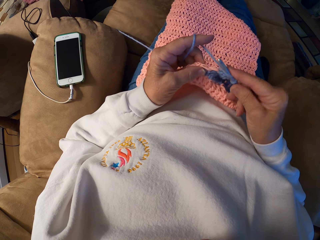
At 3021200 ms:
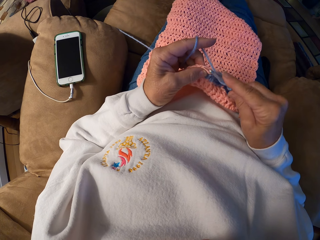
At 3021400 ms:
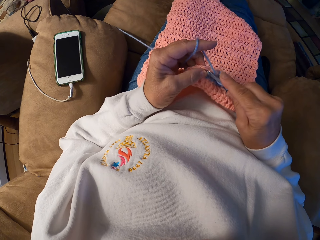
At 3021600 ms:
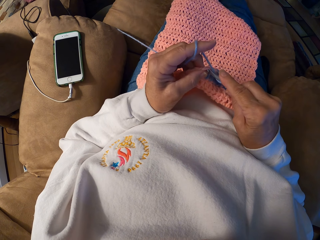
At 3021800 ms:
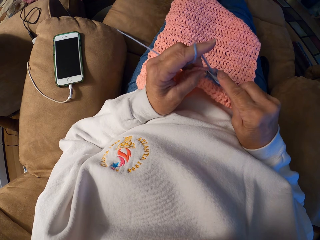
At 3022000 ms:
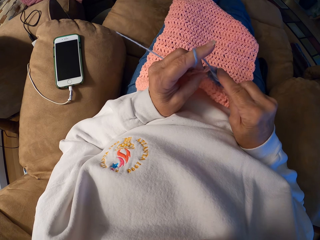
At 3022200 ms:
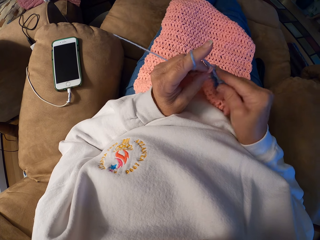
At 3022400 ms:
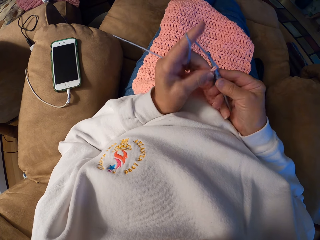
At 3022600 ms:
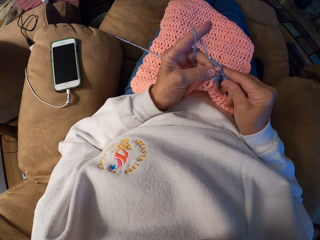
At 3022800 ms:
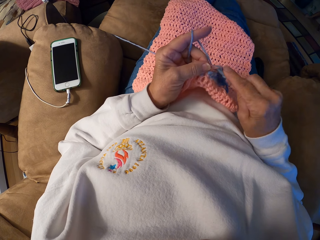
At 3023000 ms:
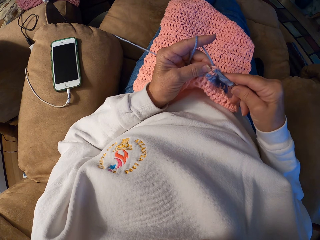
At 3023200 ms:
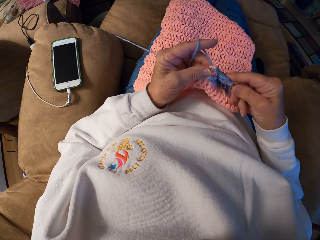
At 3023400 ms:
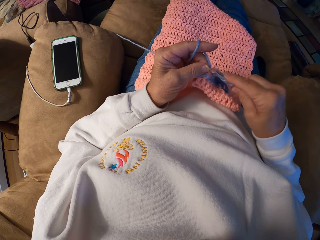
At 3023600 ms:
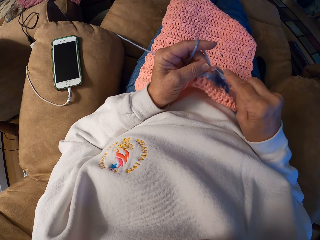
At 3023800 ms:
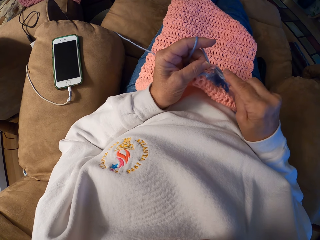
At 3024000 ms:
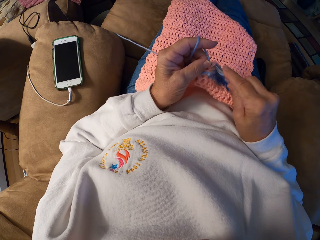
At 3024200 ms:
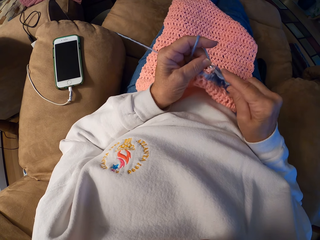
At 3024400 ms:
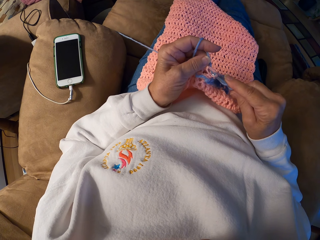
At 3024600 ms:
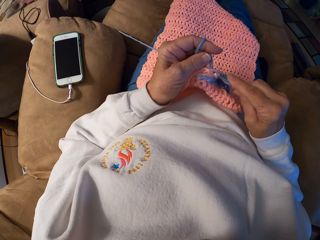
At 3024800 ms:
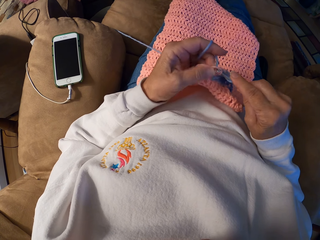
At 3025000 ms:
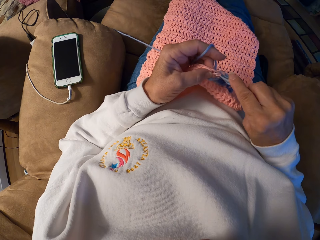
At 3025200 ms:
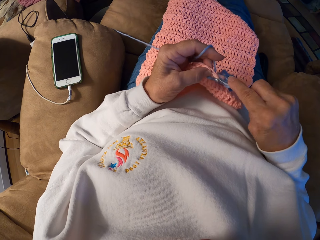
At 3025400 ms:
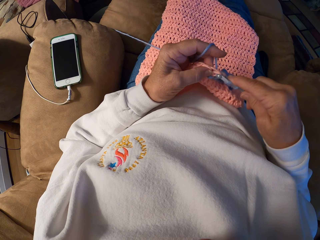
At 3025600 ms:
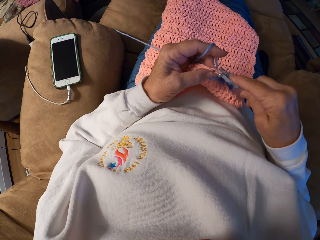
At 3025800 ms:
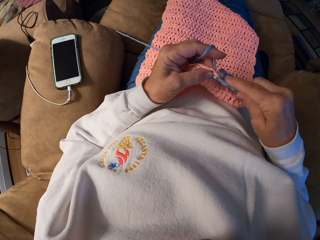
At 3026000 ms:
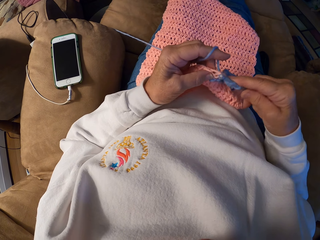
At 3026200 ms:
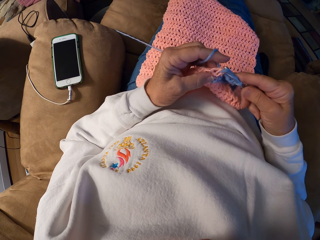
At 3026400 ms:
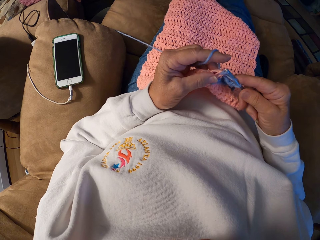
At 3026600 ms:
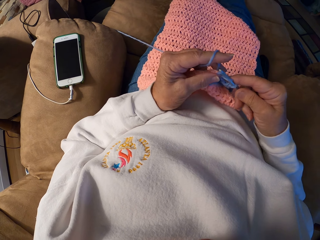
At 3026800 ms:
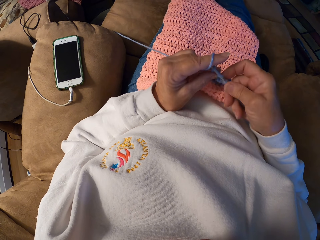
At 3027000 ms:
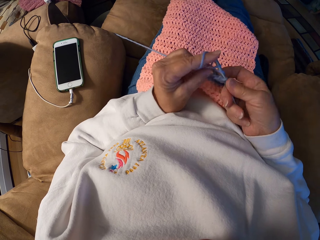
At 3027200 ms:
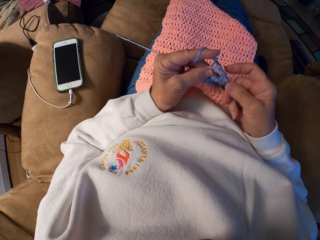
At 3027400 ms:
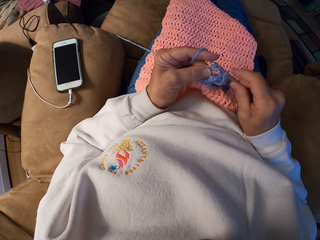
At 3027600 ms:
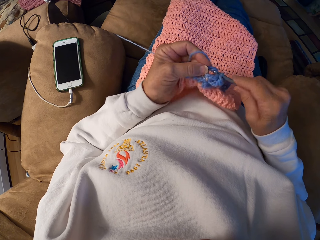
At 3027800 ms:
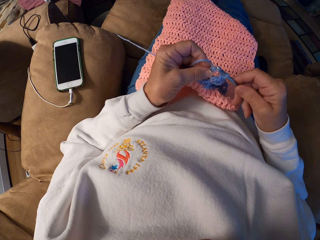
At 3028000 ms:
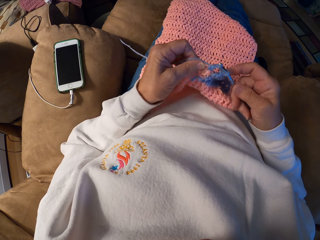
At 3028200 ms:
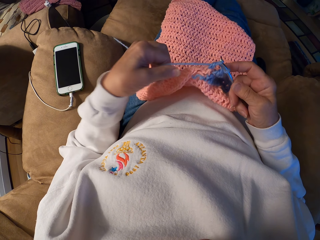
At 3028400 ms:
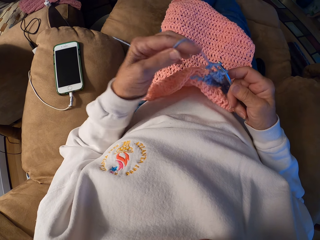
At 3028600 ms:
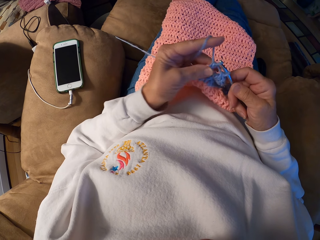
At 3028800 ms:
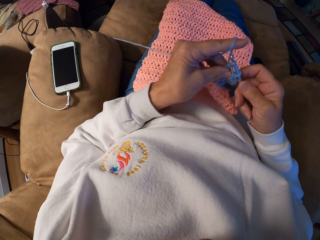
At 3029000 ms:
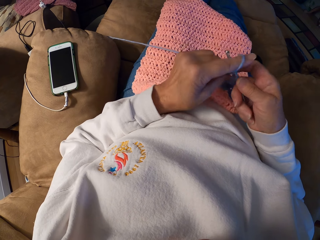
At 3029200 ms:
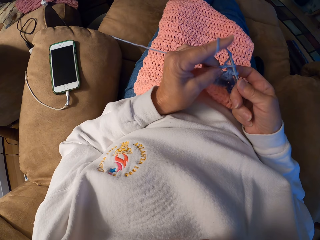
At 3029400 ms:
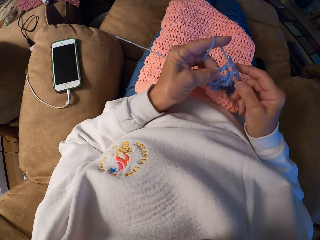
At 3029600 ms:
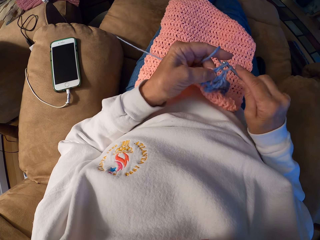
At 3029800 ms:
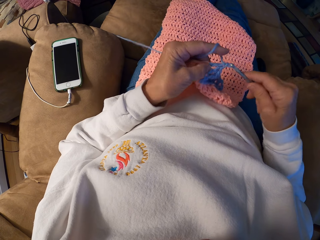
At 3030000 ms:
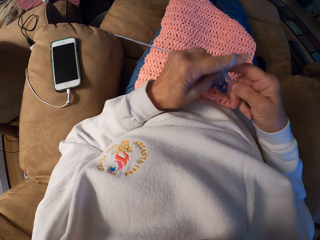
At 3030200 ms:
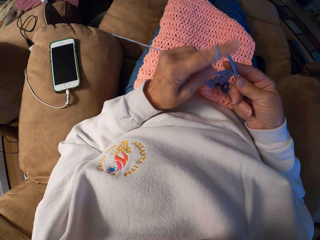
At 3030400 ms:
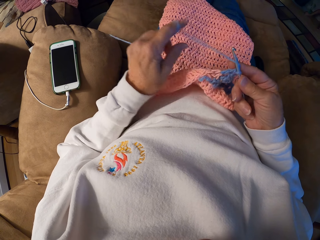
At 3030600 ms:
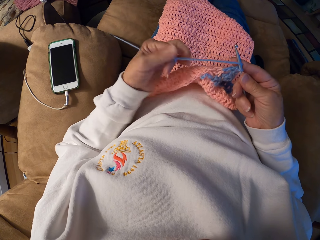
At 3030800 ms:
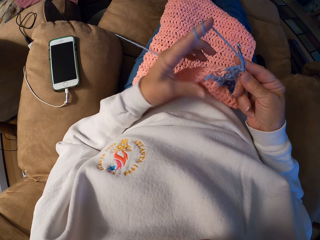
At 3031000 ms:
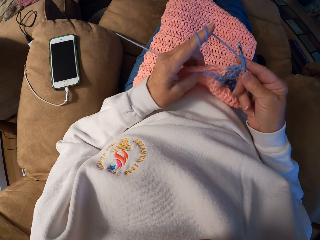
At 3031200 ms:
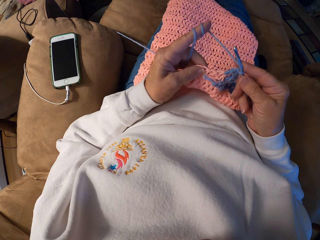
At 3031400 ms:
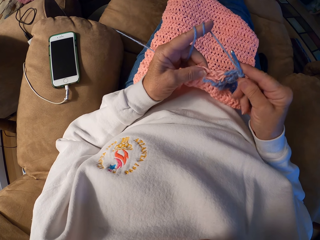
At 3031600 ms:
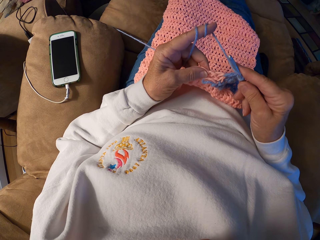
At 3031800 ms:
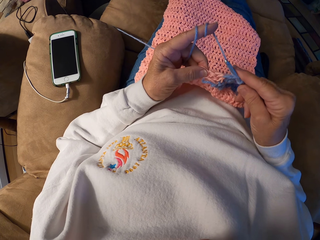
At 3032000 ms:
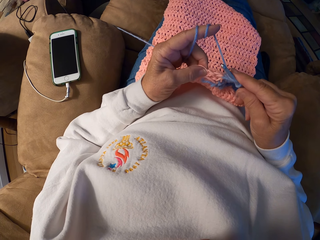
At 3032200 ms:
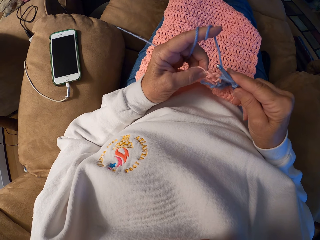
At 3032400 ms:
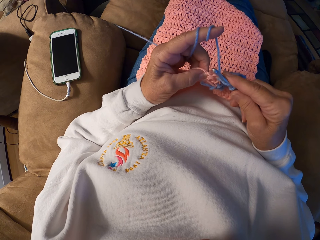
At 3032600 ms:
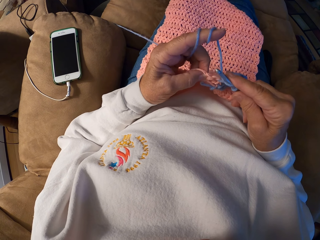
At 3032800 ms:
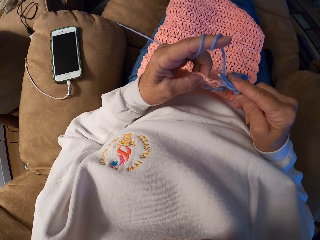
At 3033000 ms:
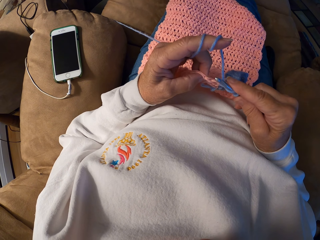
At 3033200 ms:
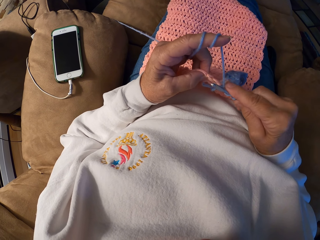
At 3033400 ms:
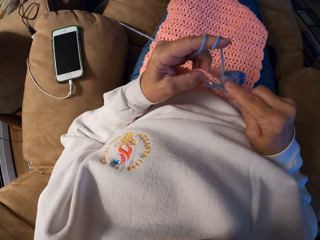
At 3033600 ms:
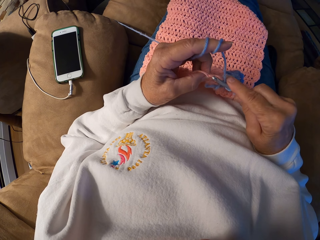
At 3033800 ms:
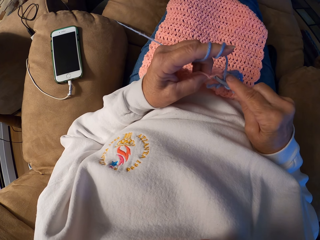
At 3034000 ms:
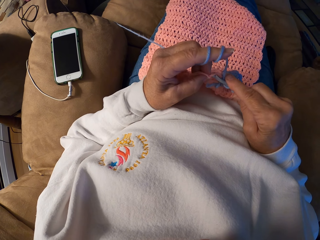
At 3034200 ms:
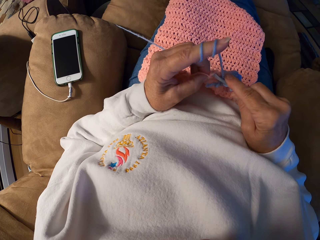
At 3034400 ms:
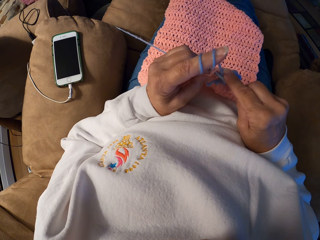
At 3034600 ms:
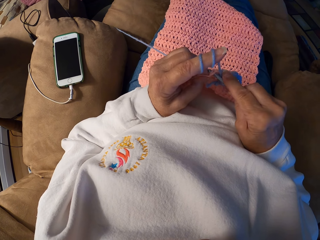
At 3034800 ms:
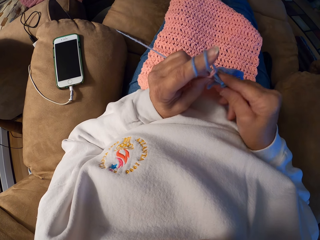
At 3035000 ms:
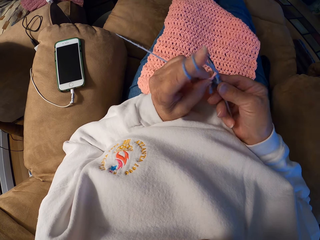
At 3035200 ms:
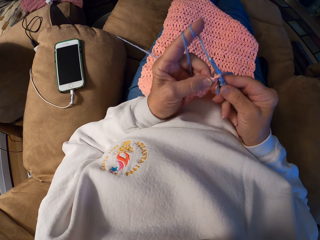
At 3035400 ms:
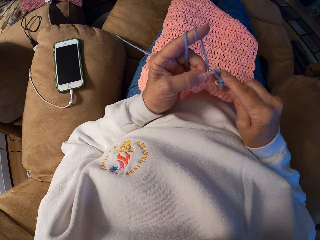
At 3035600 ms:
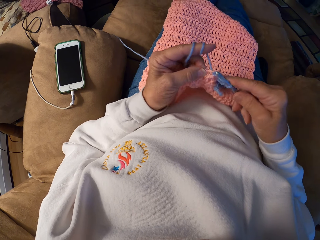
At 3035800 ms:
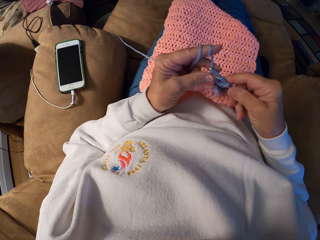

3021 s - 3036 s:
The camera wearer rolls the knitting thread on her index finger. She knits the garment with her hands.

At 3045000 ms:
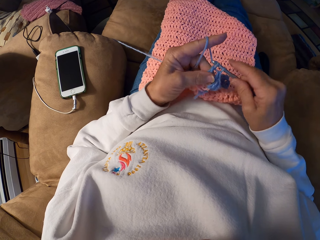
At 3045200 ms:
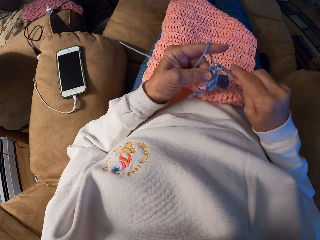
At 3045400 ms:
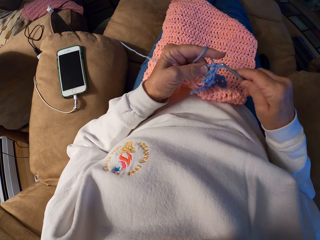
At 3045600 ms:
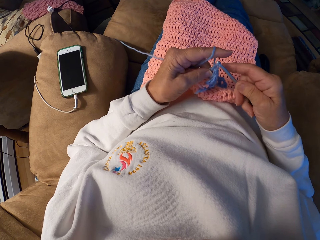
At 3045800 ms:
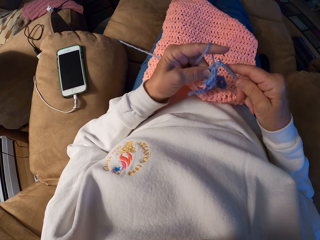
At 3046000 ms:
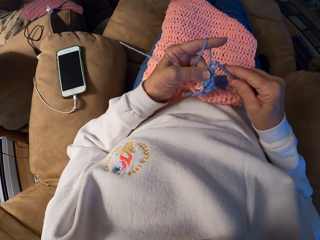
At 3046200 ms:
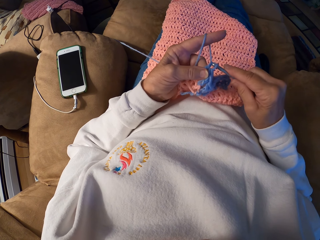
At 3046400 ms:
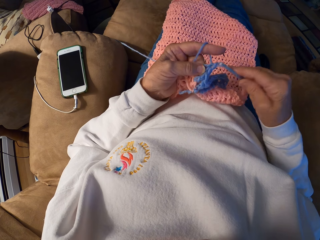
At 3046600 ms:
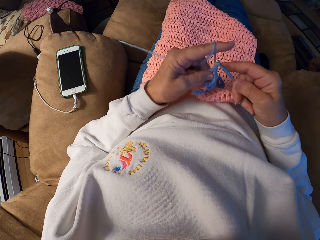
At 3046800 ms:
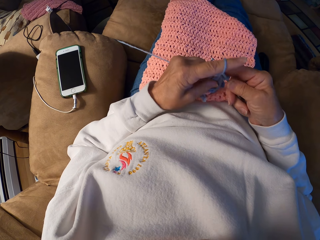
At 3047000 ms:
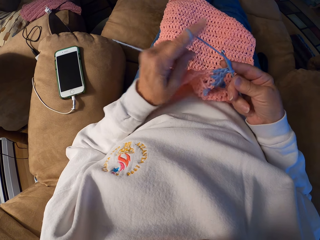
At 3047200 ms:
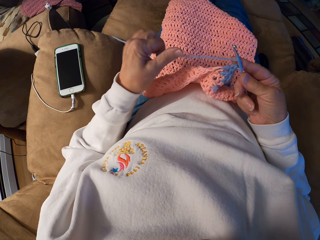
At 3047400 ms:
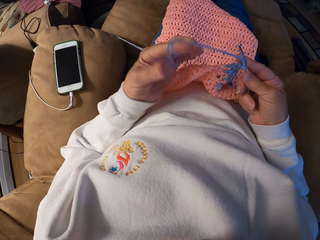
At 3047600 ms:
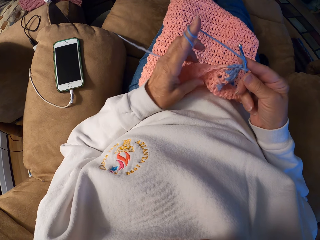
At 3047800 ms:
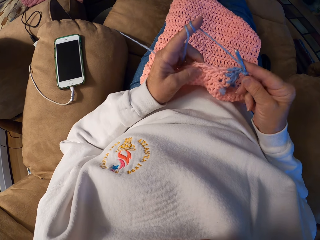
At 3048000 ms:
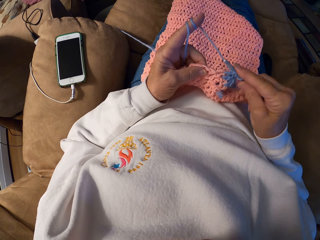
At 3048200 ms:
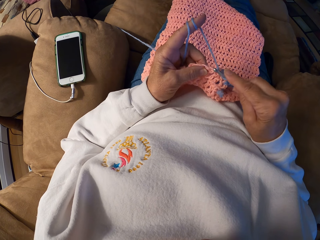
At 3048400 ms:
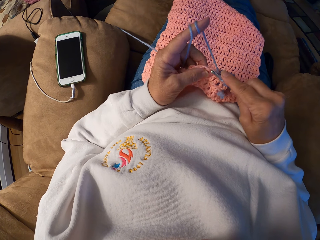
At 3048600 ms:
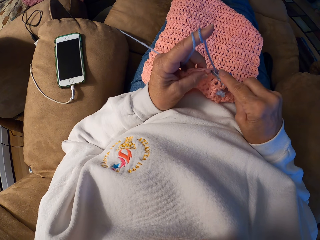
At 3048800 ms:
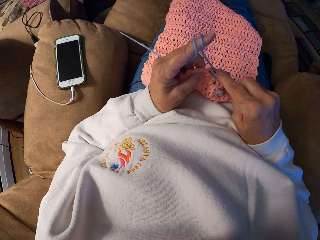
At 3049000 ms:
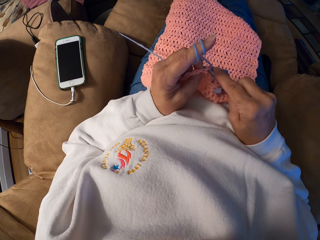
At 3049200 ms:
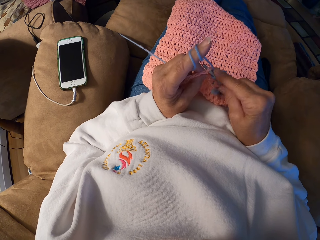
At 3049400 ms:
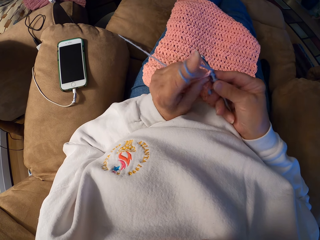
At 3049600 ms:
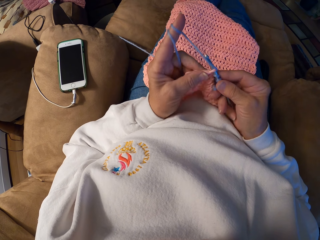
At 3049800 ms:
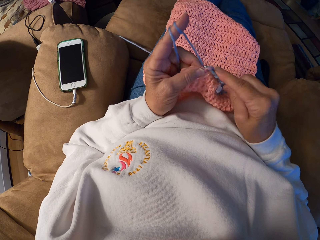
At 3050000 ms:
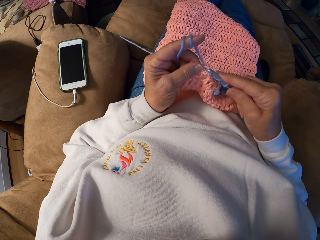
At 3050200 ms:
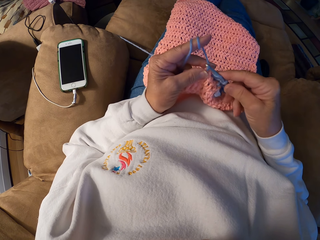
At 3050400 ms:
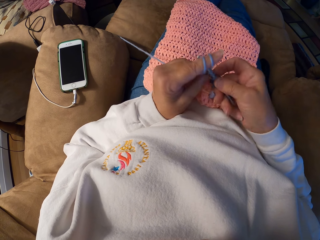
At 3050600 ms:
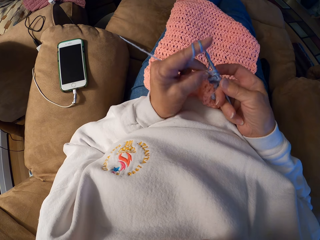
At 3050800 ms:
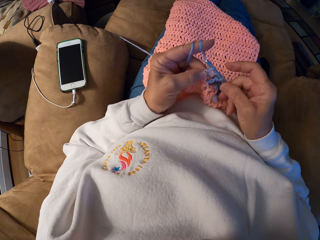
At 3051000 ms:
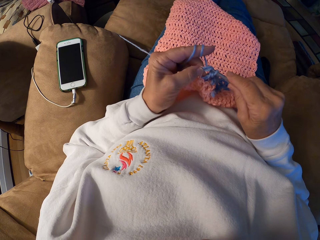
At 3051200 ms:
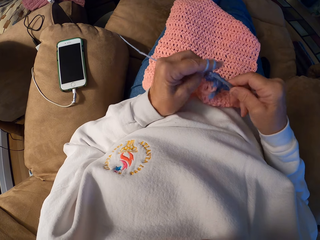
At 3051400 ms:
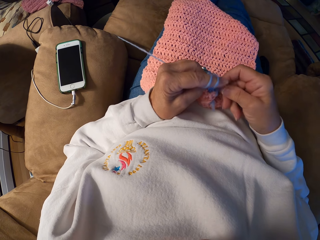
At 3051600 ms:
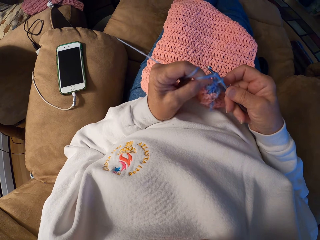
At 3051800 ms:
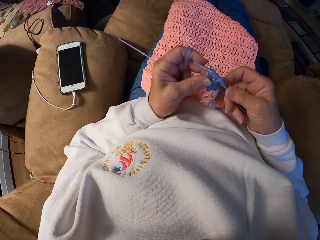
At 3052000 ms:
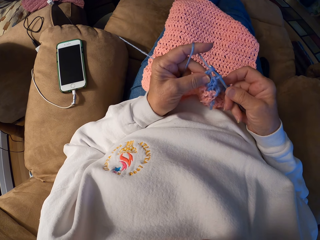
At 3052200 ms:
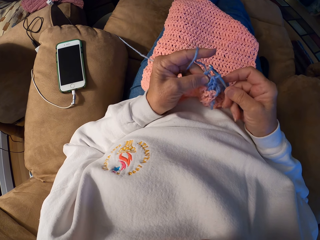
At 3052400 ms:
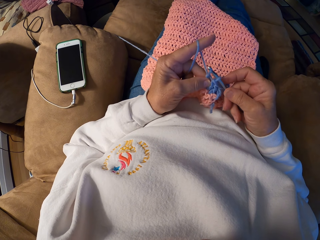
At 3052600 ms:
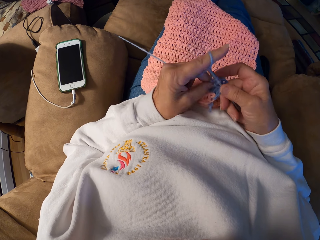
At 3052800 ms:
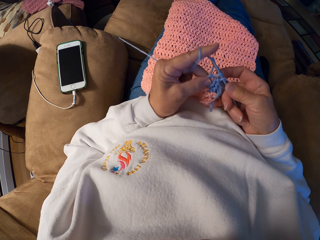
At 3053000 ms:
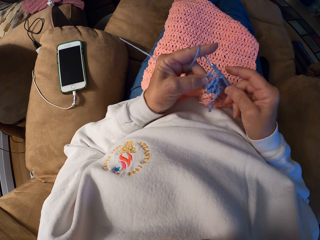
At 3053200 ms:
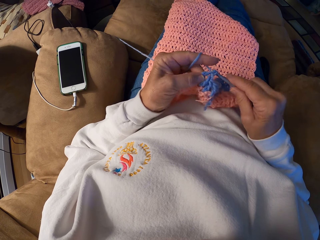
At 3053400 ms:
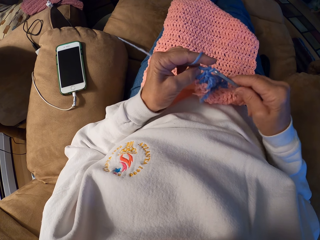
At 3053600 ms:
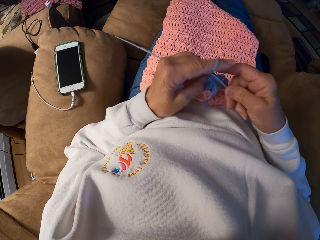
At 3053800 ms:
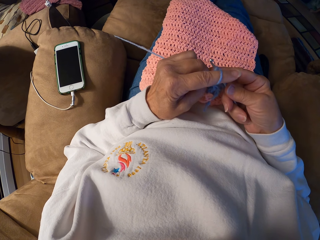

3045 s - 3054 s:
The camera wearer rolls the knitting thread on her index finger. She knits the garment with her hands.
